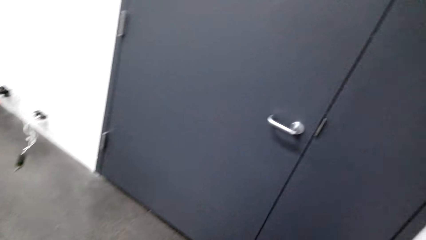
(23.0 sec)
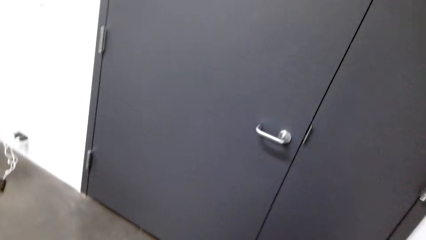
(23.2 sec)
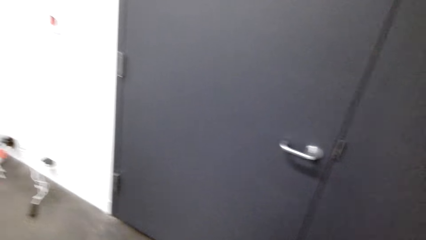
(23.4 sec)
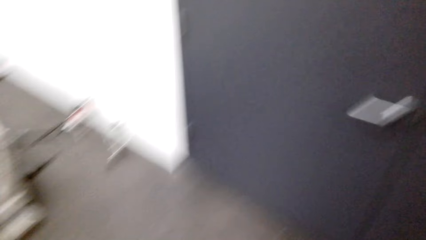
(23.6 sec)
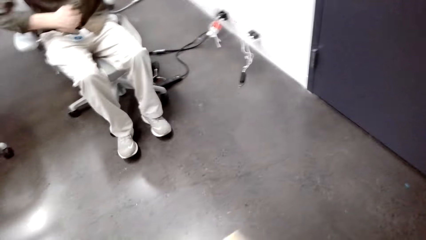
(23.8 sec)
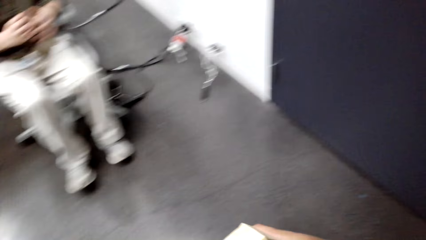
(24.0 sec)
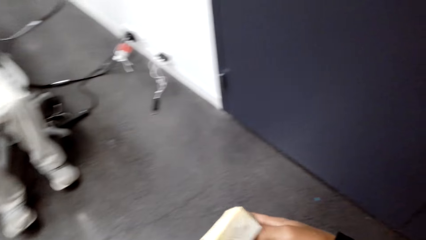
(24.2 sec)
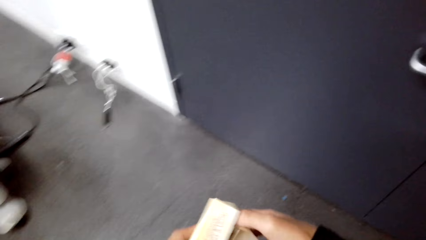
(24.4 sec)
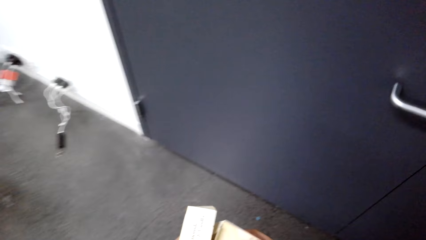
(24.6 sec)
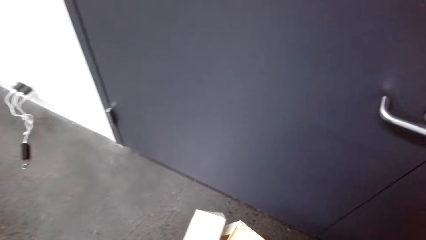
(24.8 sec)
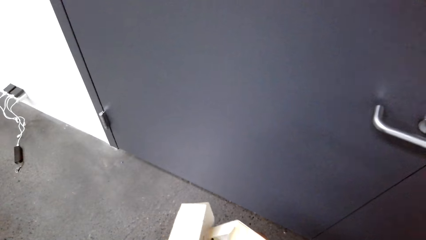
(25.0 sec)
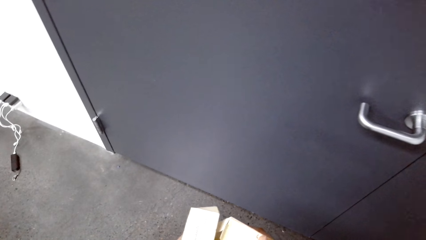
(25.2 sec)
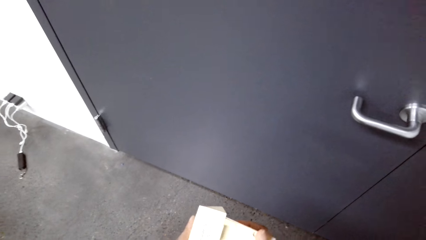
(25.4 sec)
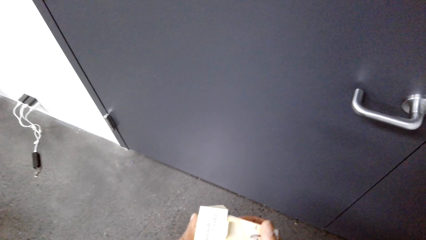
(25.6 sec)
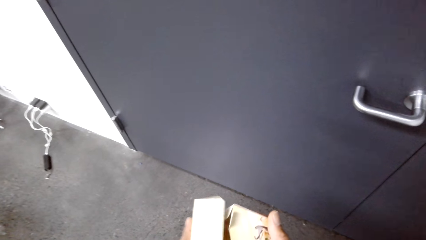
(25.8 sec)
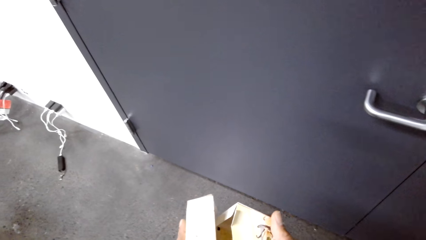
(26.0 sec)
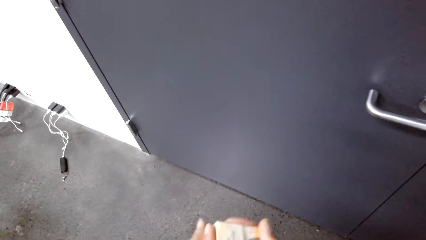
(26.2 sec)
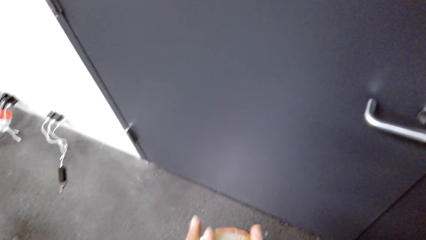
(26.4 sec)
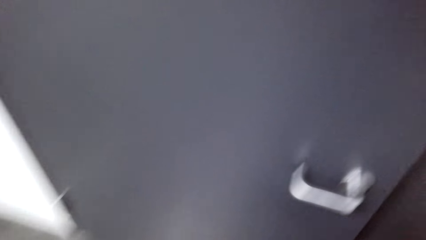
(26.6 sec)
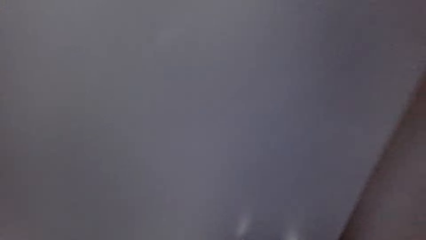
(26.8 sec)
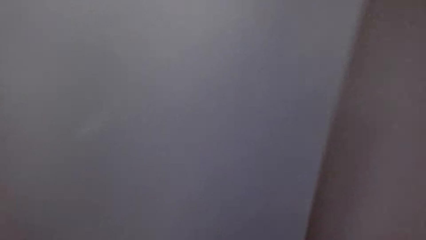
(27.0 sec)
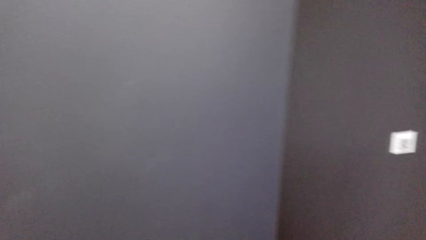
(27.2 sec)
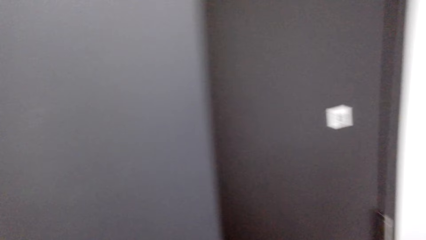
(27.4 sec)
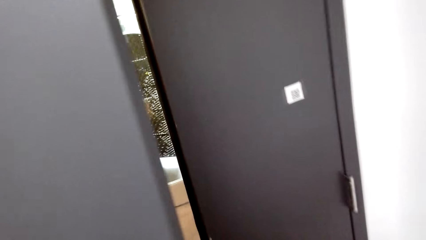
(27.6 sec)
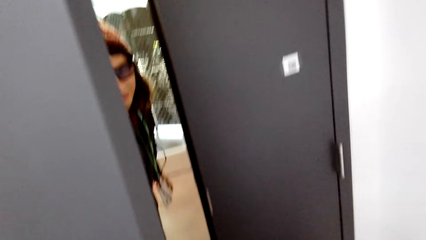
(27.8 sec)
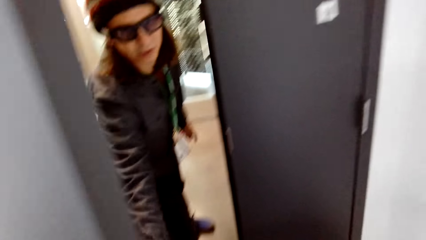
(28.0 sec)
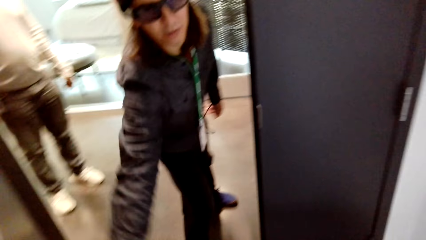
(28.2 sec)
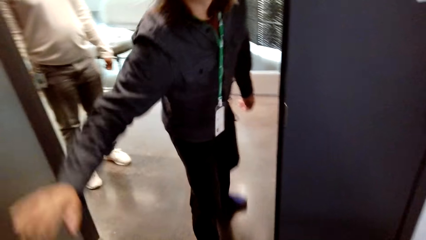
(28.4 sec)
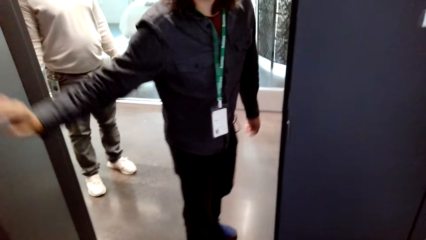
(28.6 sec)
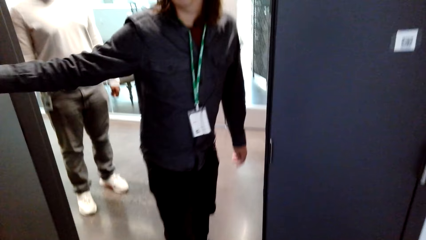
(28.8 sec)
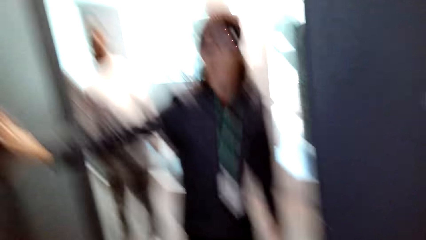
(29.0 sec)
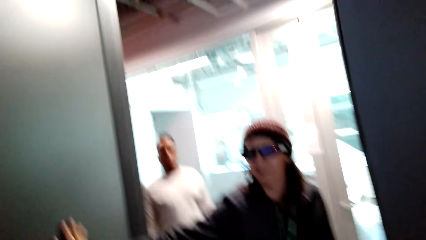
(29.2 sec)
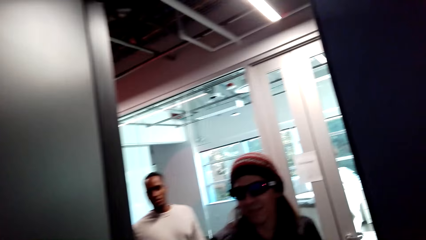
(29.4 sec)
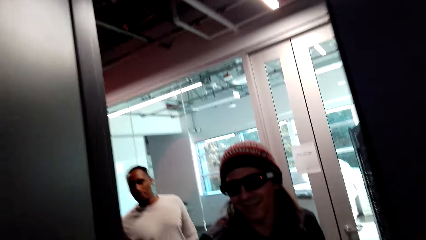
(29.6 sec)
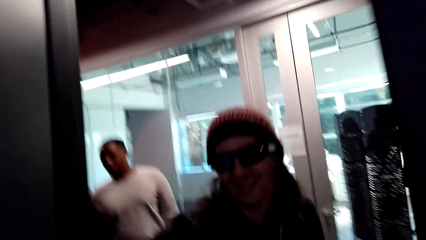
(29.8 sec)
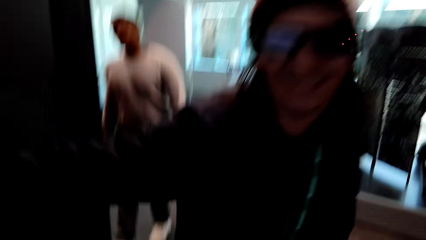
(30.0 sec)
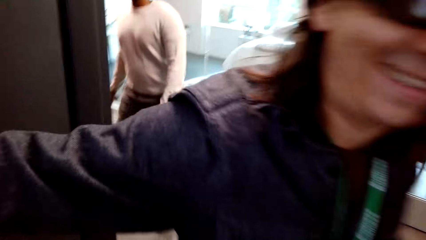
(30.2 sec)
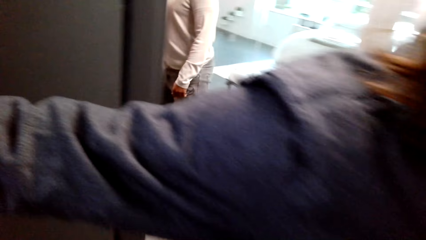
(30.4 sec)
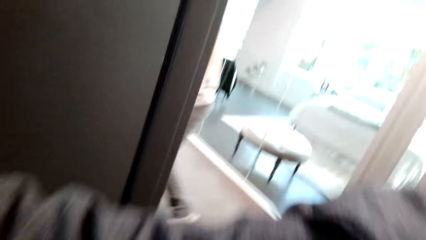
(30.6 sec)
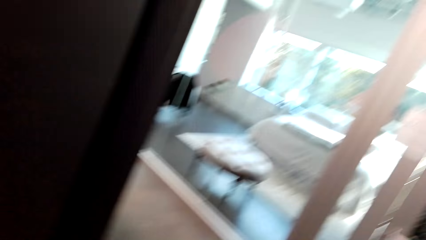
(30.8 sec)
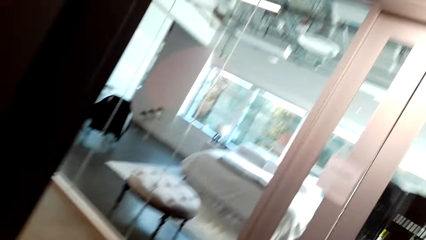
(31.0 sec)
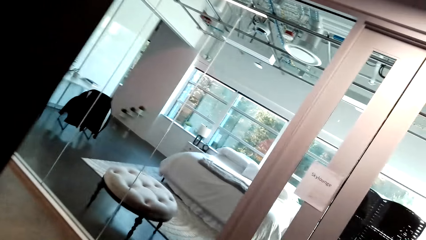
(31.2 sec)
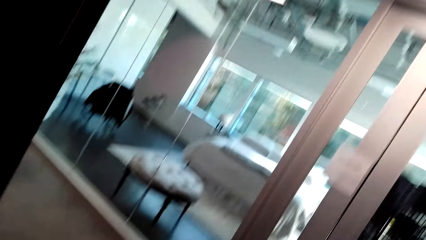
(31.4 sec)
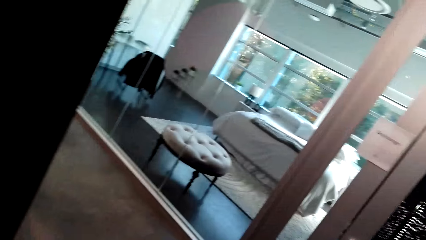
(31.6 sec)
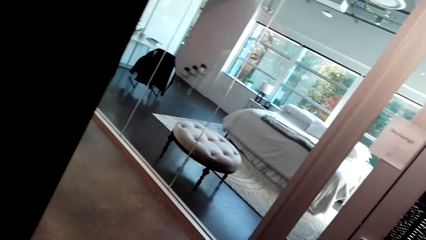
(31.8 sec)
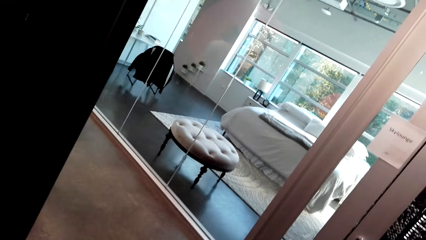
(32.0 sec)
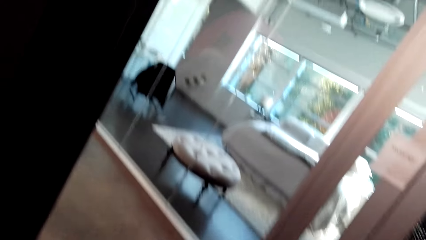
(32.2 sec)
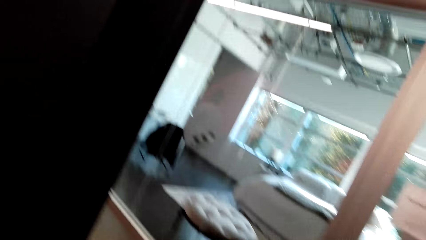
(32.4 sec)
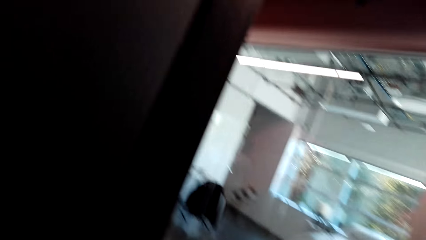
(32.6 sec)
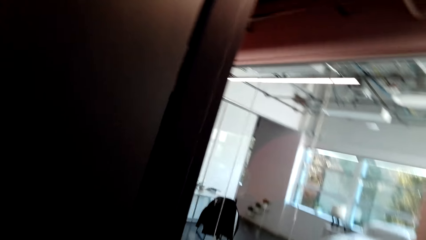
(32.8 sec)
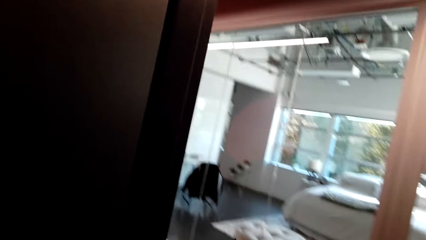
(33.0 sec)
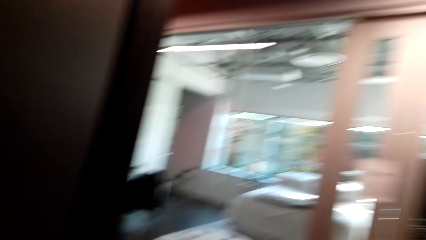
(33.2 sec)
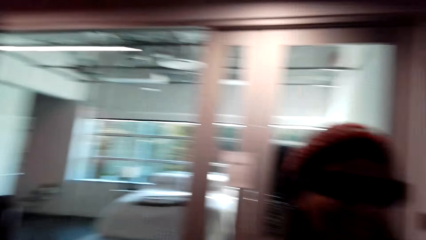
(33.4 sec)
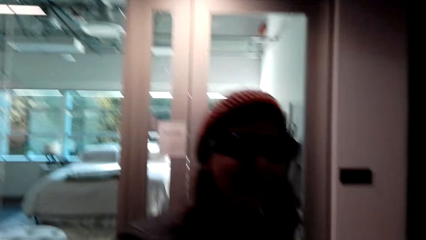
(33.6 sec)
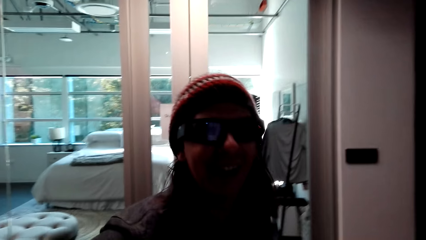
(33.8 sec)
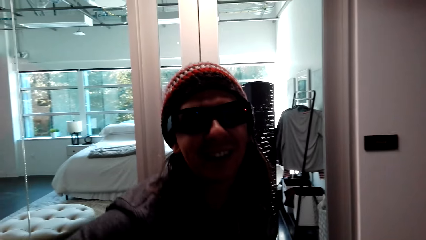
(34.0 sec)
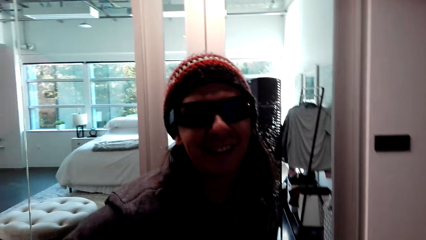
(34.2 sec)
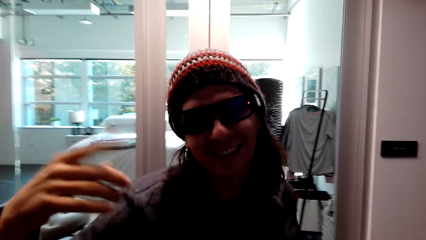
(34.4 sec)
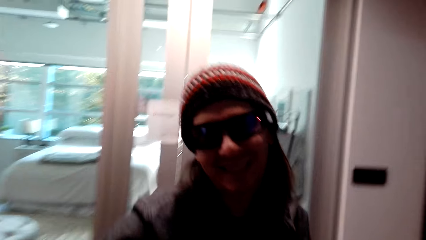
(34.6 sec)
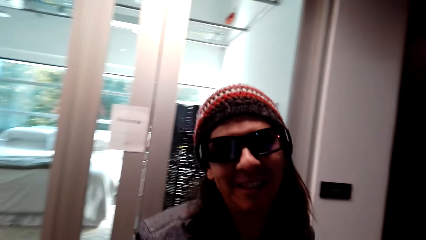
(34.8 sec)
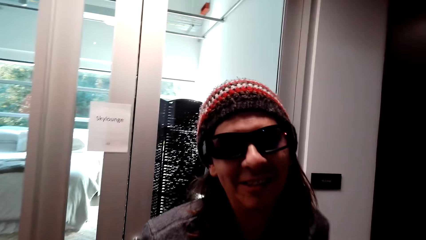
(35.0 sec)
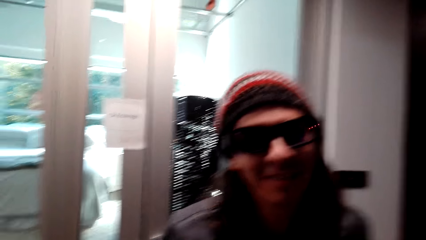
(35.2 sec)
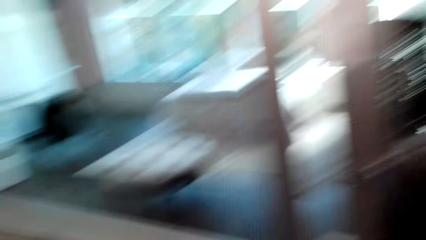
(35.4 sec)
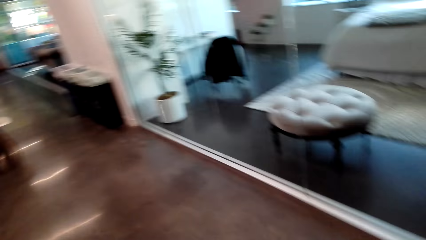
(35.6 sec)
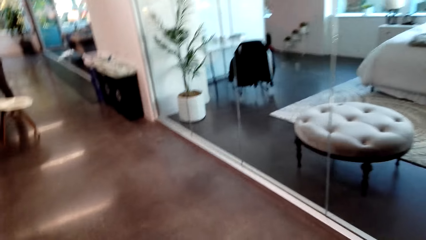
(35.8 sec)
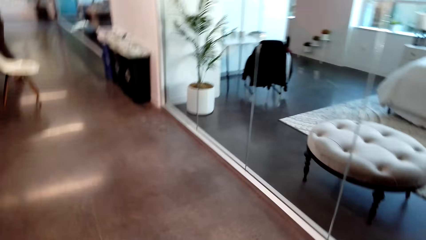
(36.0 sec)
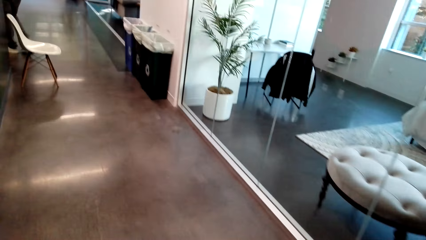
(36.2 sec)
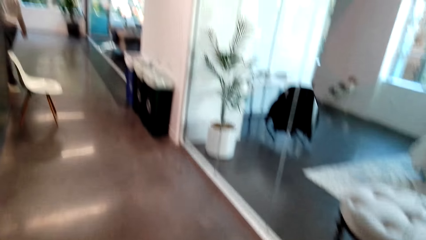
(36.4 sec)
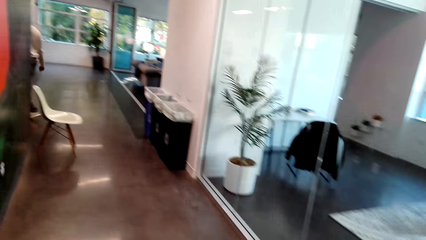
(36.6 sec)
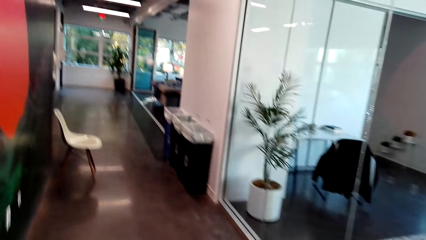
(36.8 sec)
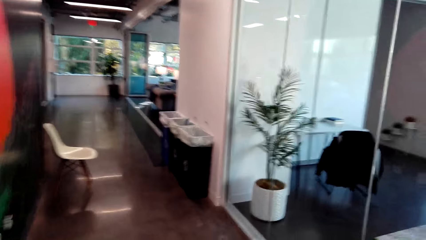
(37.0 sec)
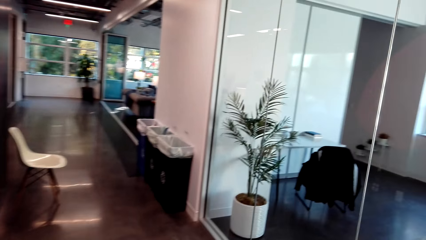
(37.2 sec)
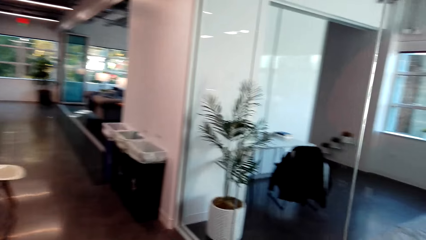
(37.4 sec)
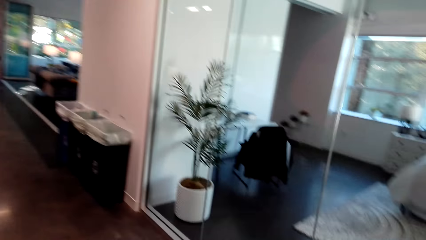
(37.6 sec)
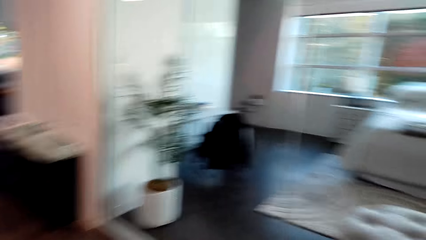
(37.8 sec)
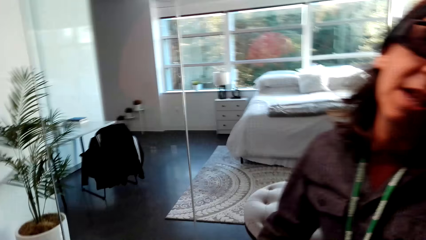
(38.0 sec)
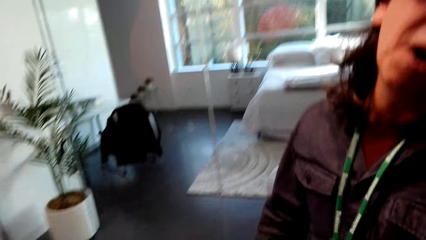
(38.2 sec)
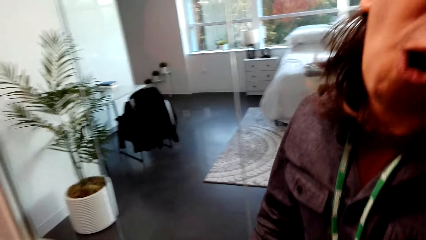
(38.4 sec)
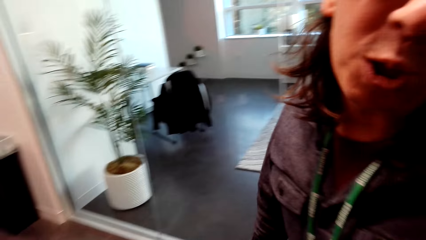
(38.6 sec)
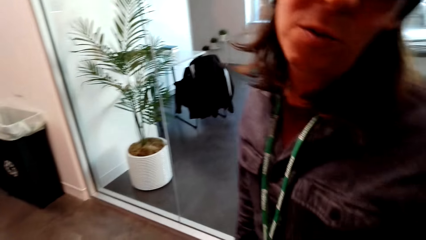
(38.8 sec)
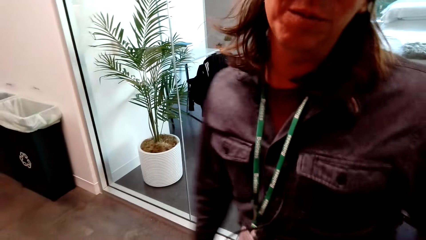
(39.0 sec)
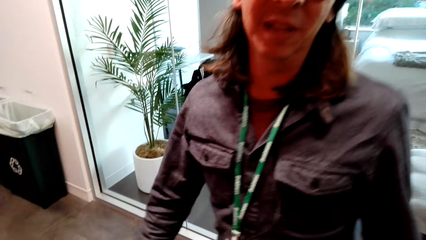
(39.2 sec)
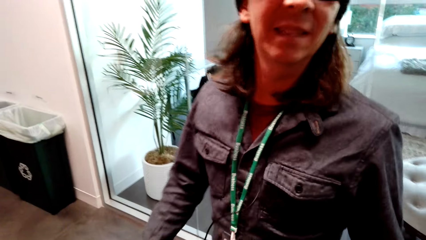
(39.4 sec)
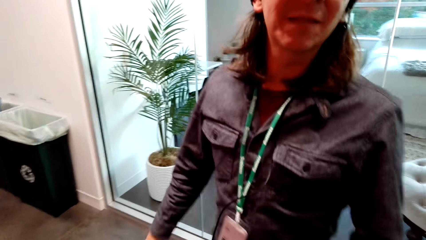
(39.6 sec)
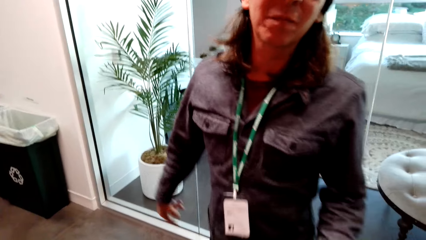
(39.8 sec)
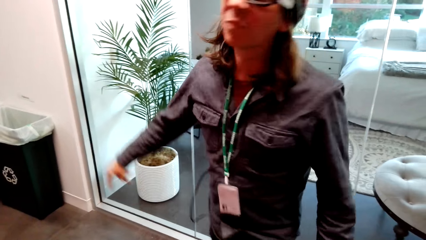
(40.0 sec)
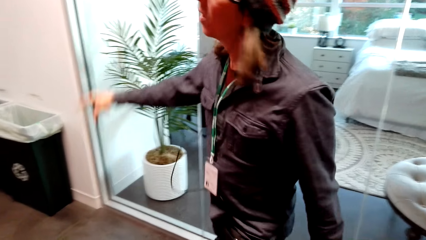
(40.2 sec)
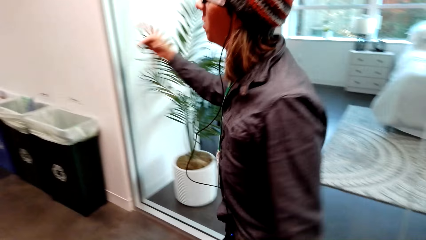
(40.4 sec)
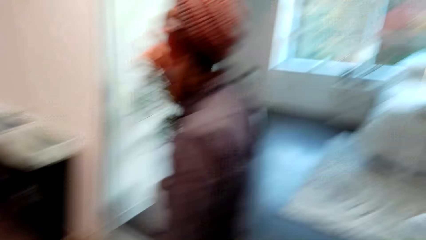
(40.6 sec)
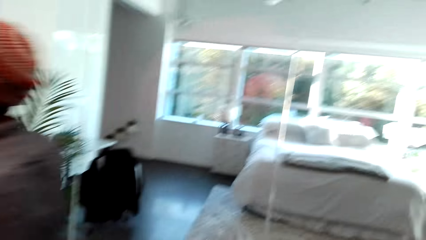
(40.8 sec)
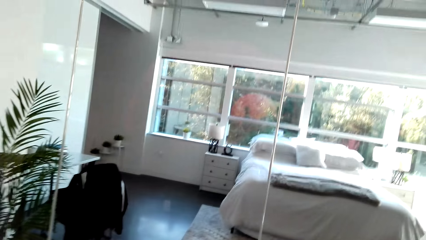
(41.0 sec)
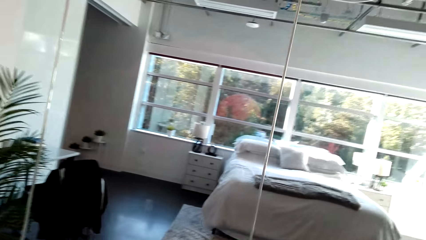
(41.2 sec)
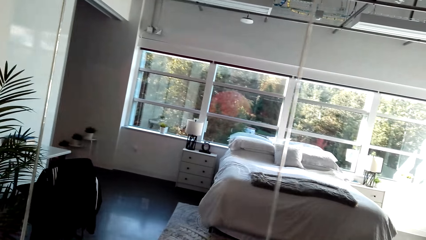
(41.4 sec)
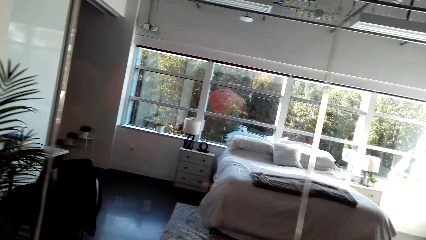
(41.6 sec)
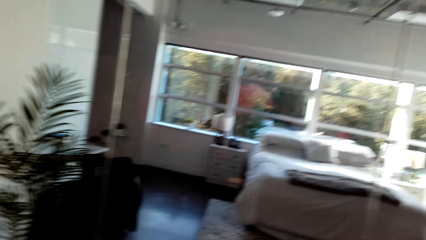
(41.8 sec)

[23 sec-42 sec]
The camera wearer holds a box. They stare at the carton on the hands. A person opens the door. The camera wearer converses with the person. They walk in the room with the person and converse with the person. The person moves his hands.
